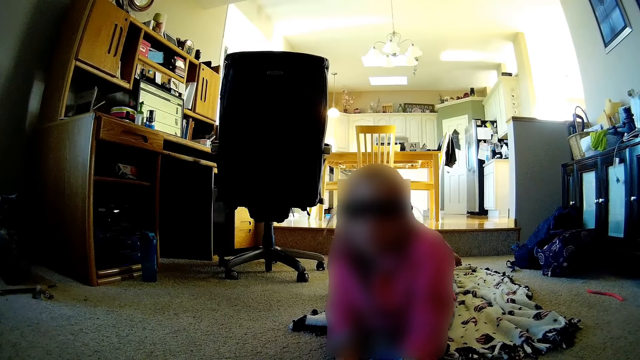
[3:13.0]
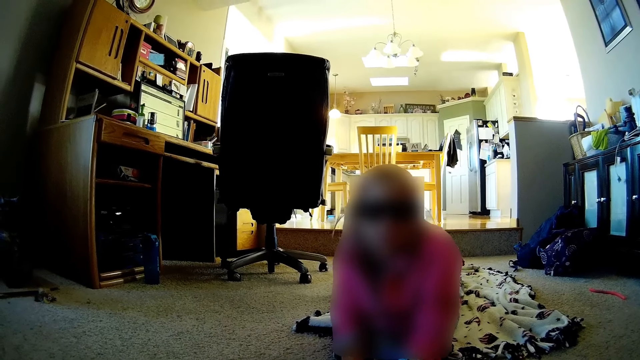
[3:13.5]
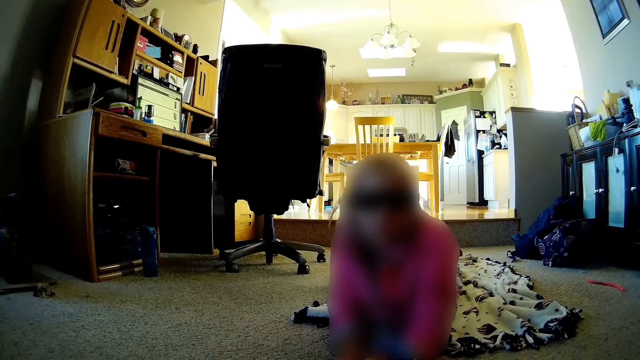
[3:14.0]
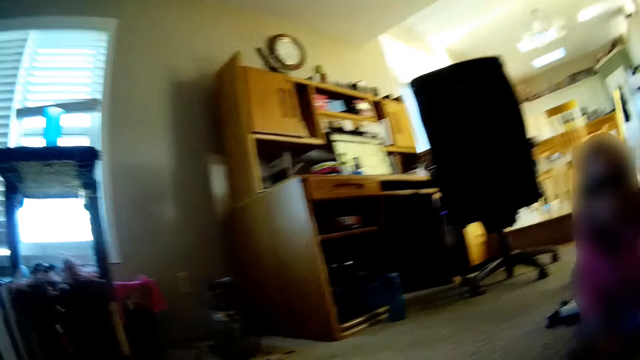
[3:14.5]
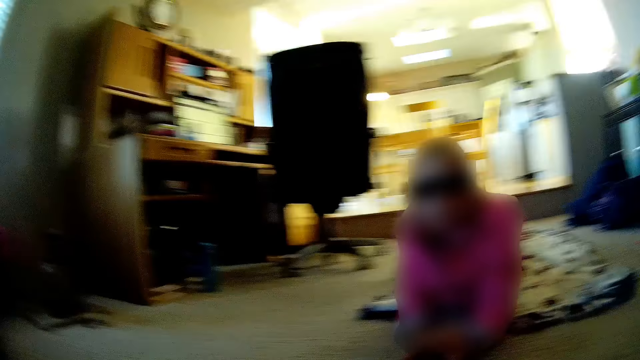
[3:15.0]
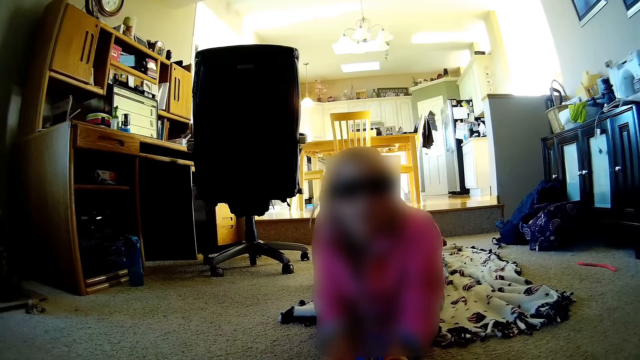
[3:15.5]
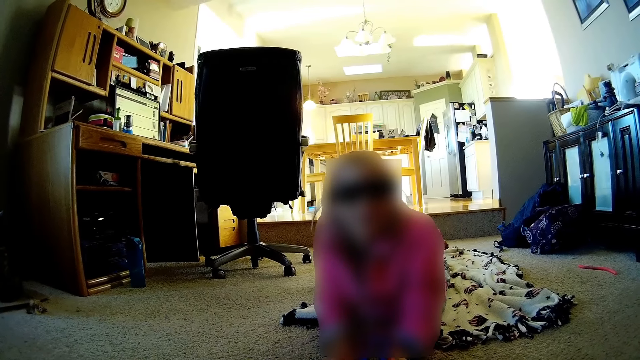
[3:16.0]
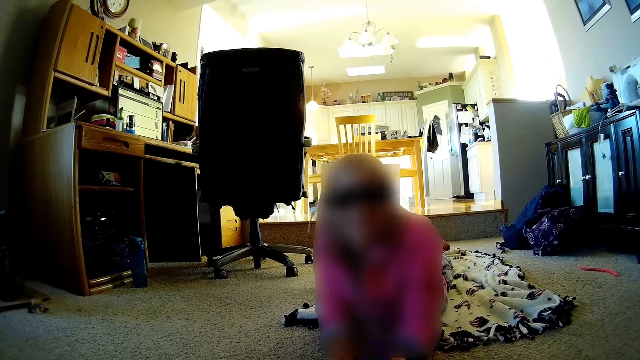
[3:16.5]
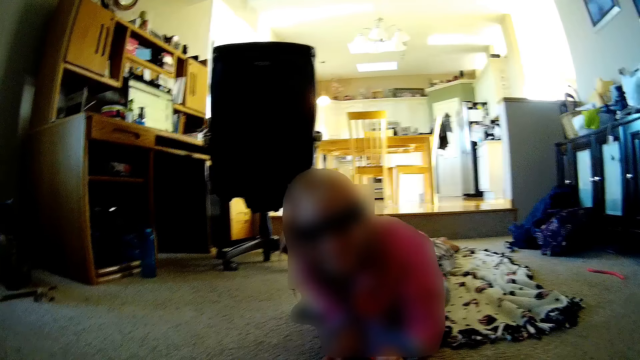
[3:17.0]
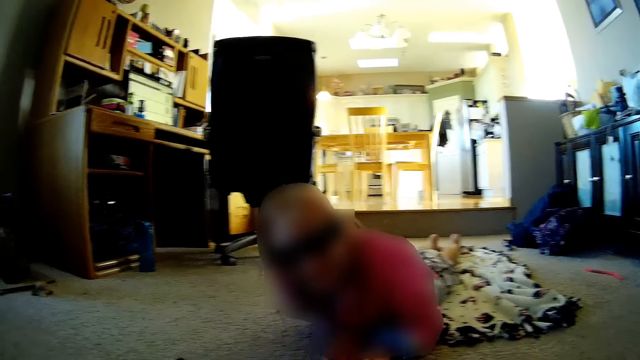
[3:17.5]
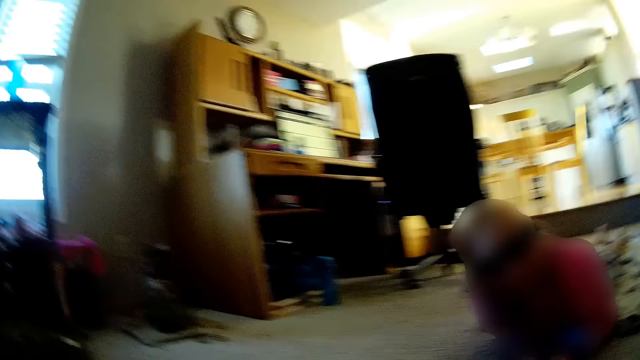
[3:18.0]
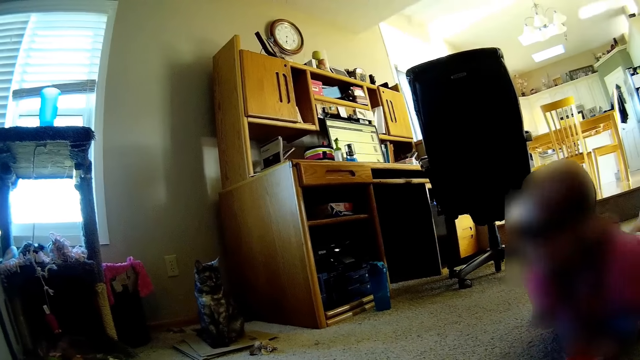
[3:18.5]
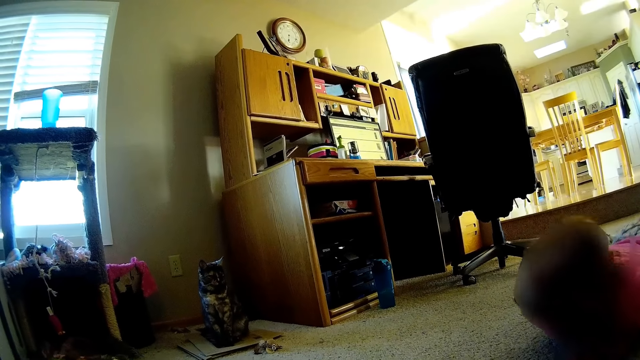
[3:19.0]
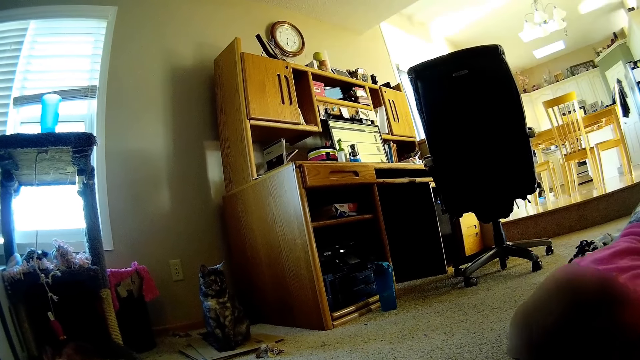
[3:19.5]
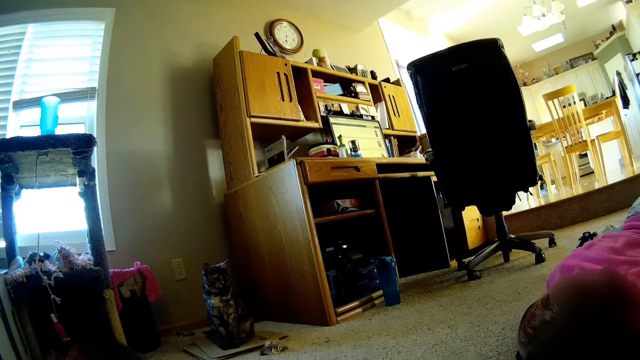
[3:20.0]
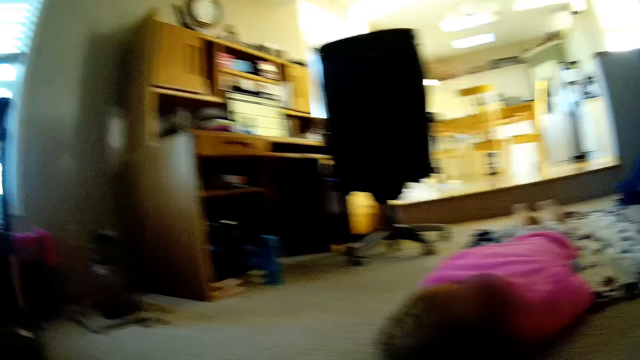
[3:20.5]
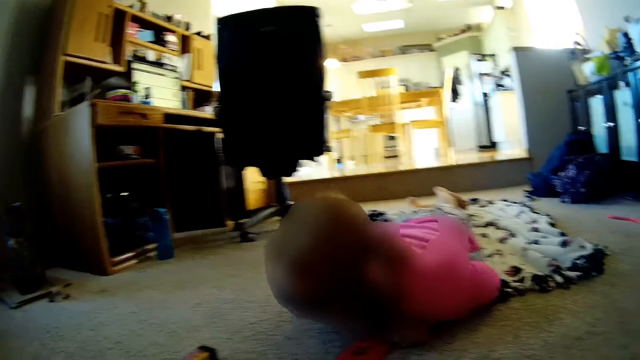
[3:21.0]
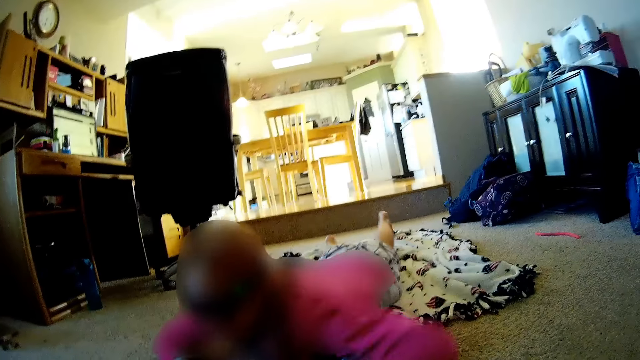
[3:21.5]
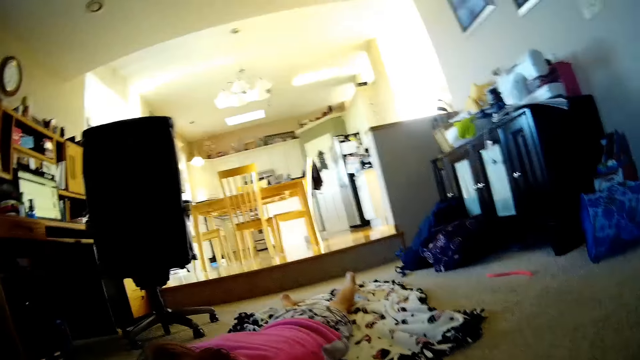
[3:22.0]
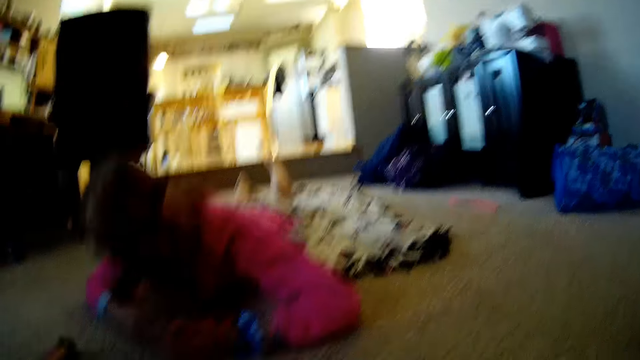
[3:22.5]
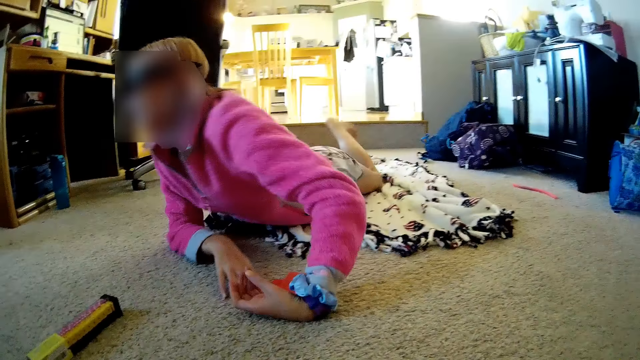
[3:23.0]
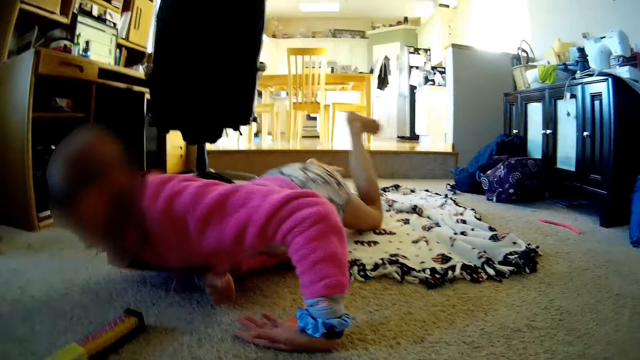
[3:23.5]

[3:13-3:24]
A lady talks with the camera wearer. The lady laughs. The camera wearer talks with the lady. The lady laughs. She talks with the camera wearer.

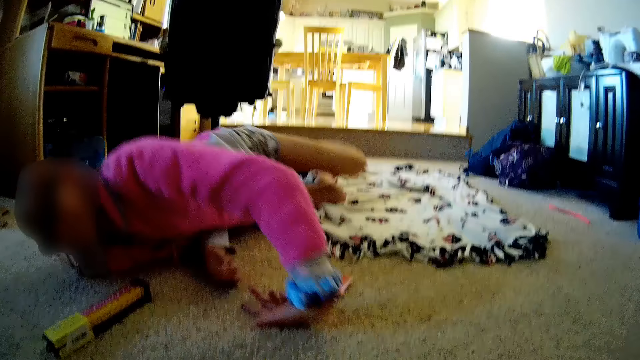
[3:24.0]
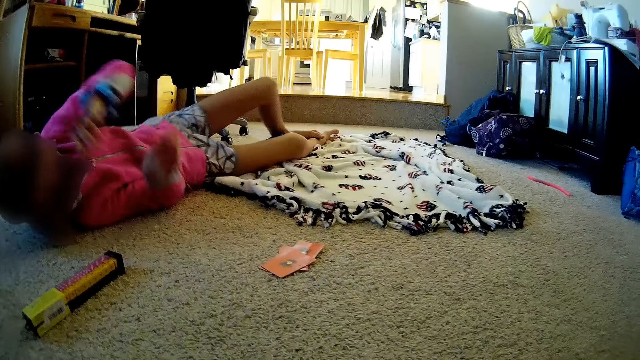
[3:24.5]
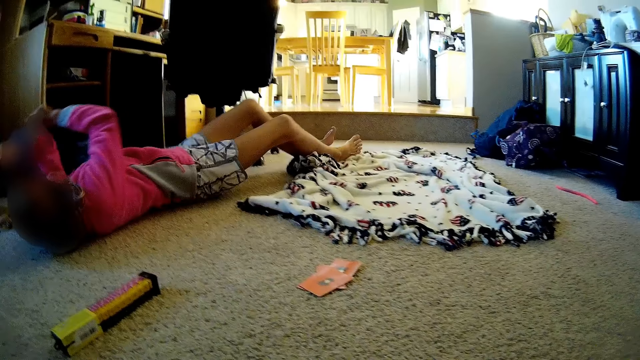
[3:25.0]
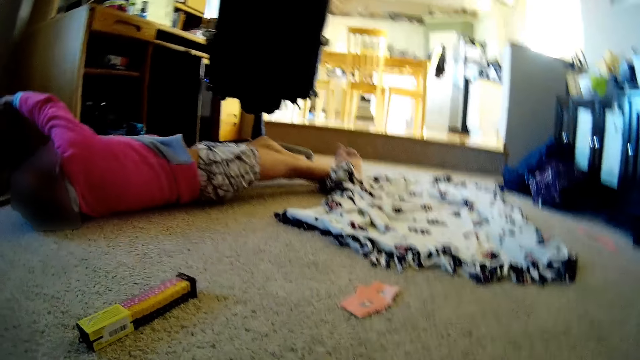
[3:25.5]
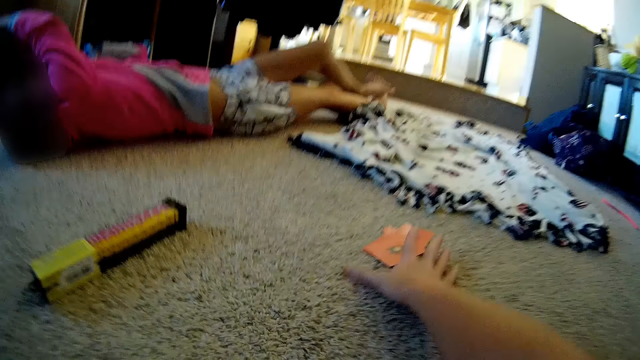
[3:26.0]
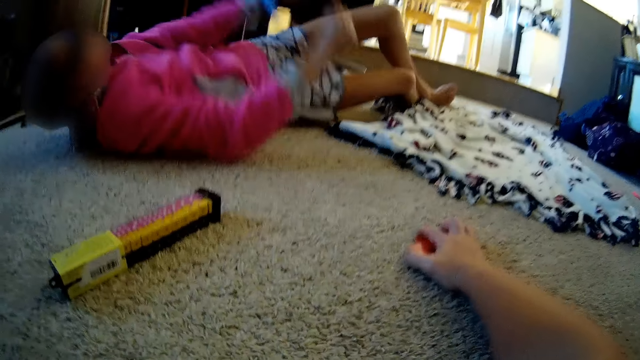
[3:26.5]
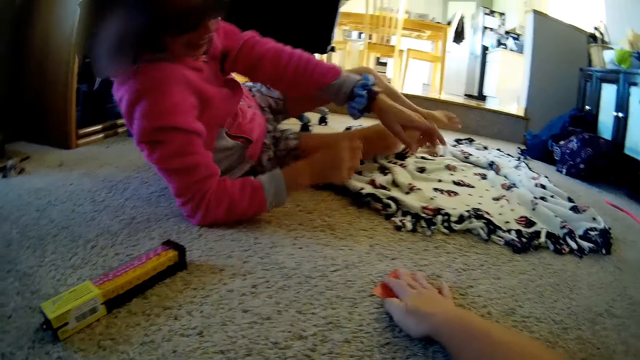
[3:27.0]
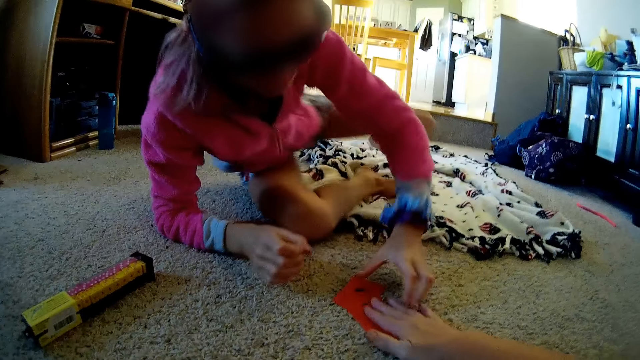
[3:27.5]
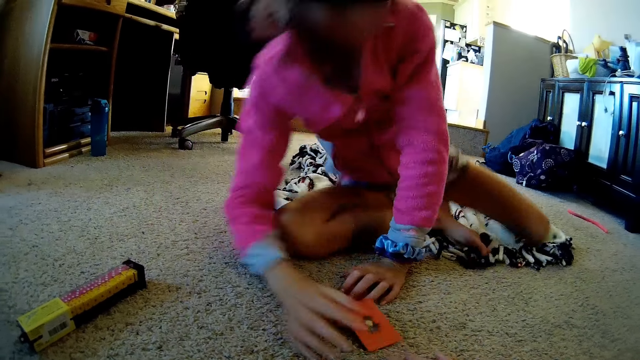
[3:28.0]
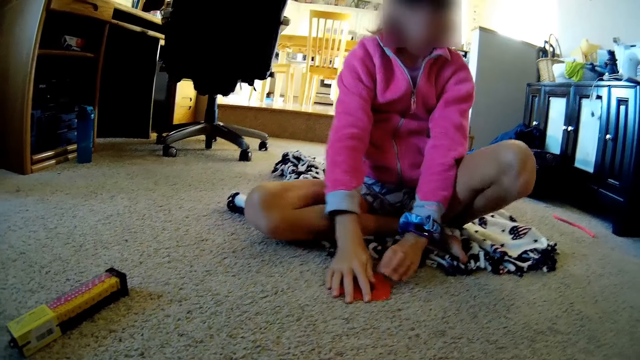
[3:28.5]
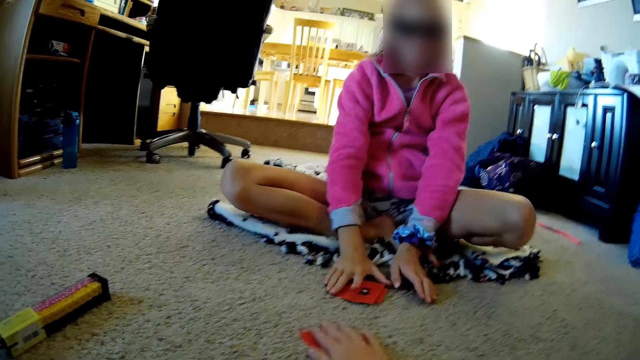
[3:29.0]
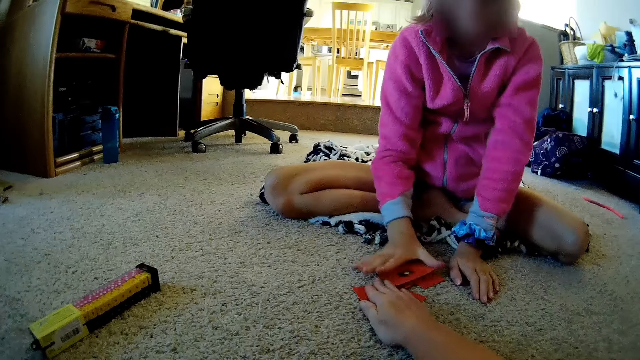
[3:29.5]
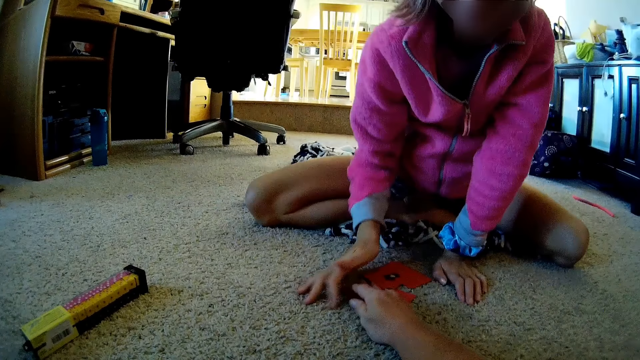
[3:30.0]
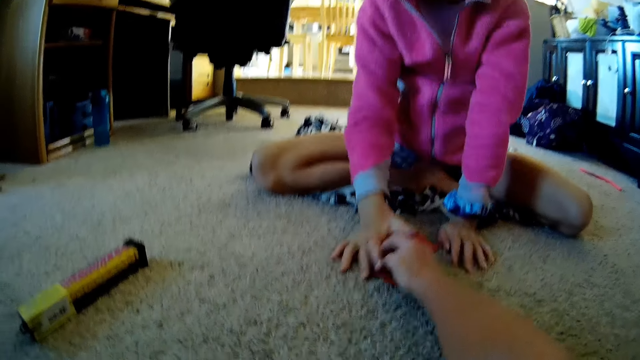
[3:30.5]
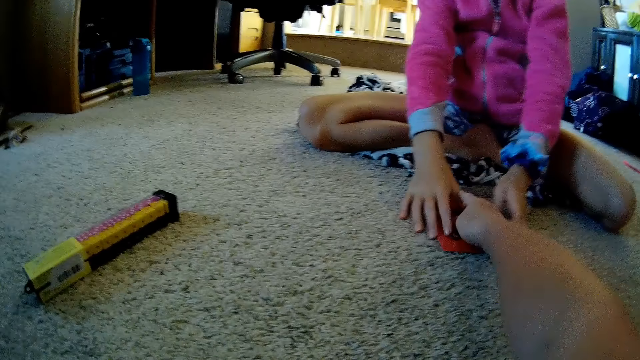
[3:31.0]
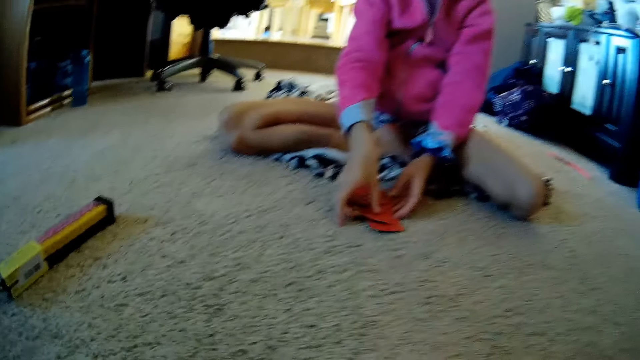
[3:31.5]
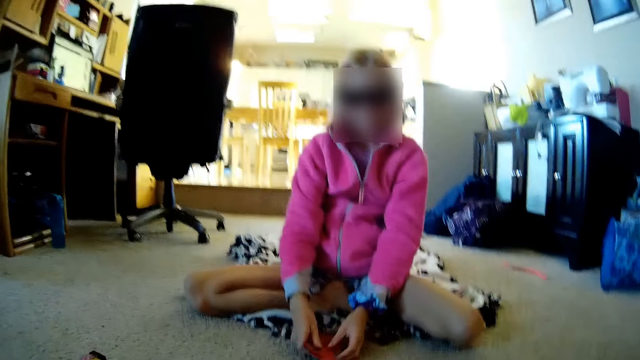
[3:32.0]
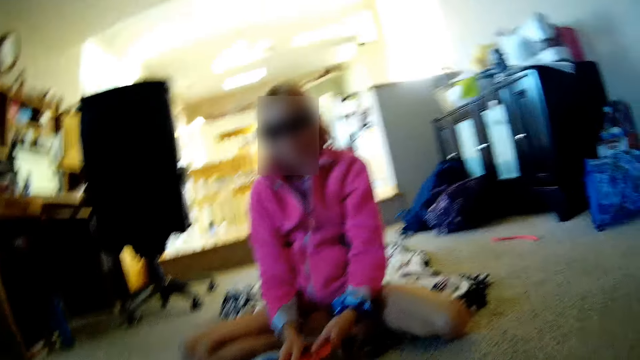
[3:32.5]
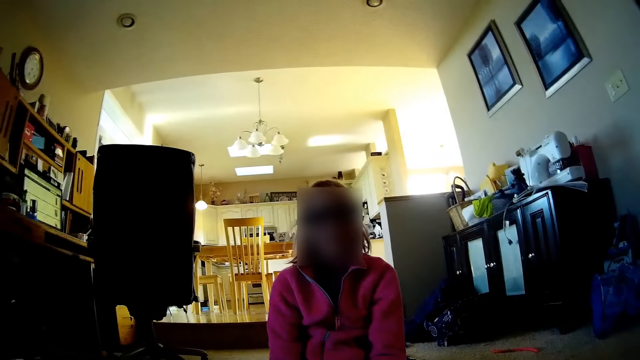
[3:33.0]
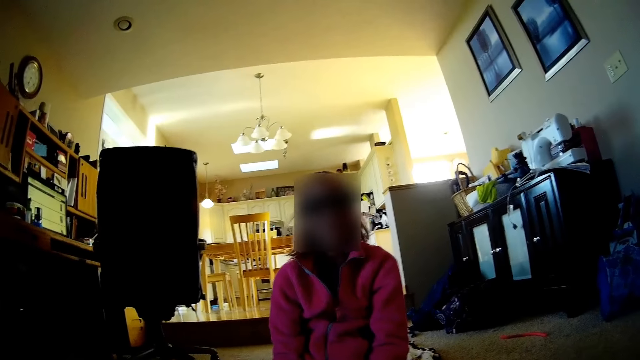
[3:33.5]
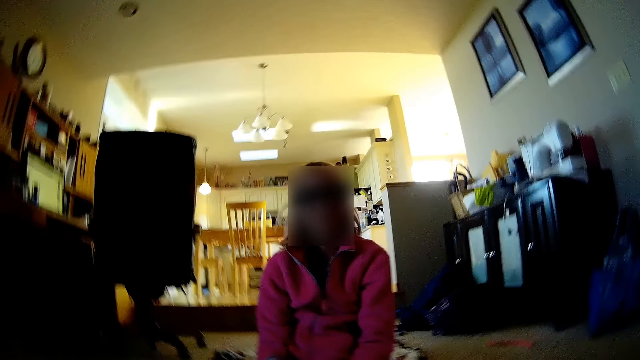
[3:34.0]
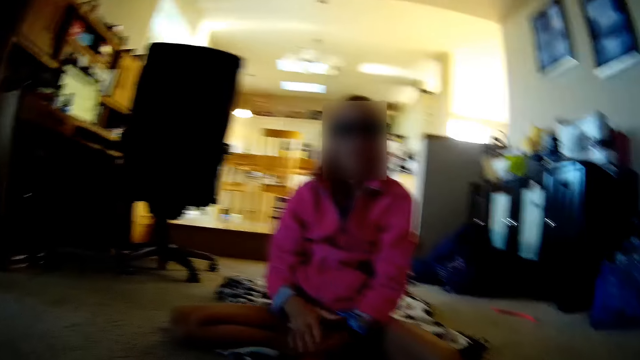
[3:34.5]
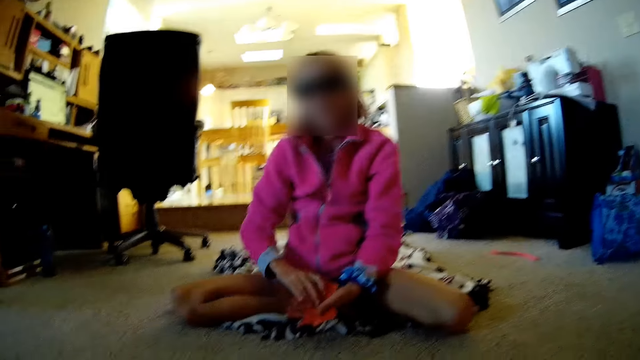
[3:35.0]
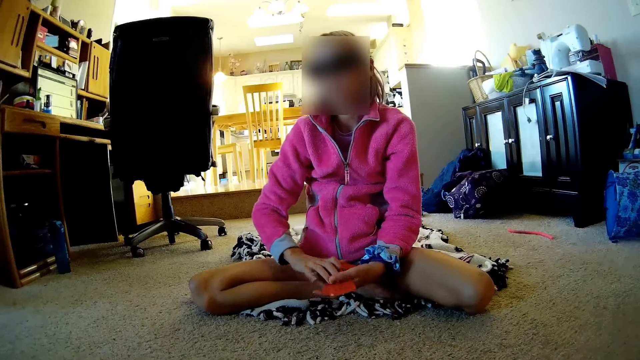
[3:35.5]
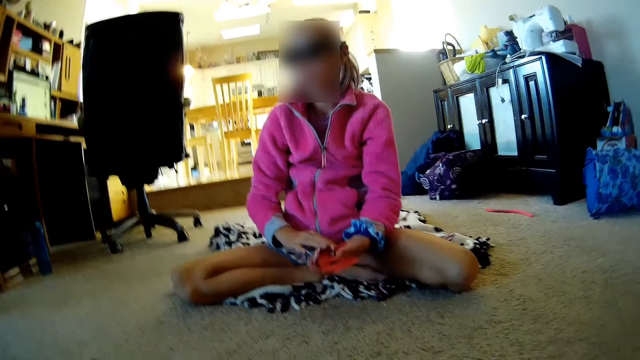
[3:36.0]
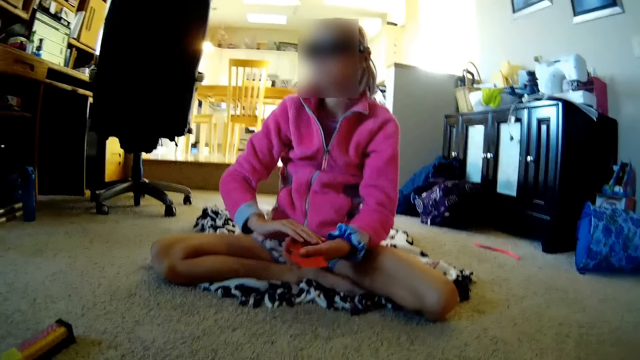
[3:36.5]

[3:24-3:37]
A lady rolls on the floor. The camera wearer holds a card. The lady talks with the camera wearer. She moves a card. The camera wearer moves cards. The lady talks with the camera wearer. The camera wearer looks around. The lady talks with the camera wearer.
